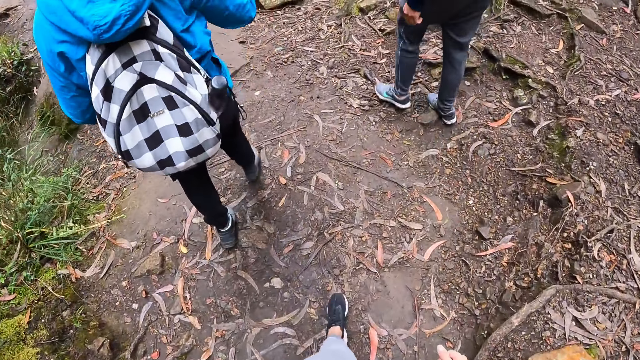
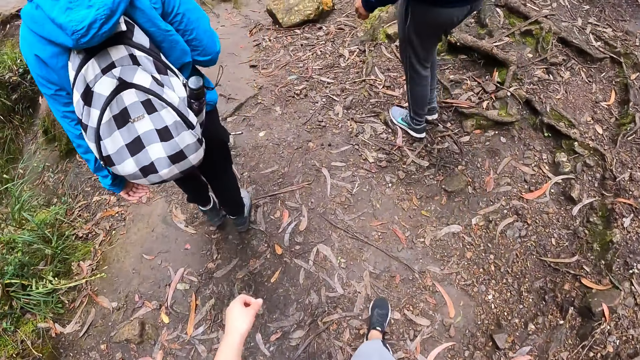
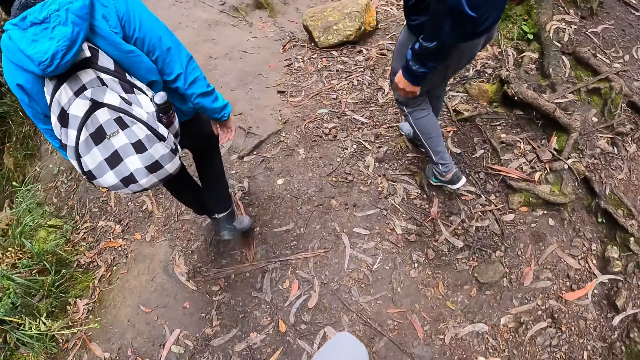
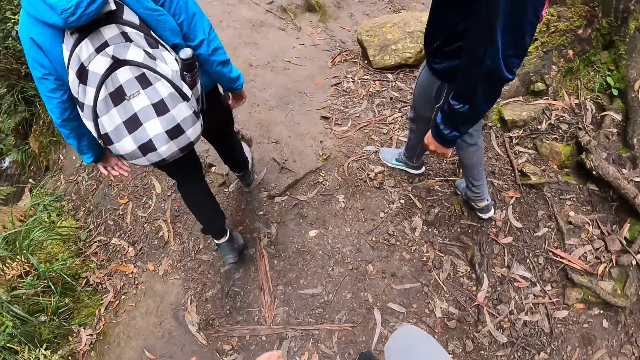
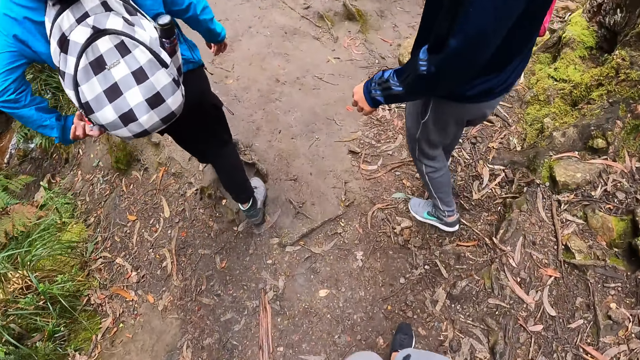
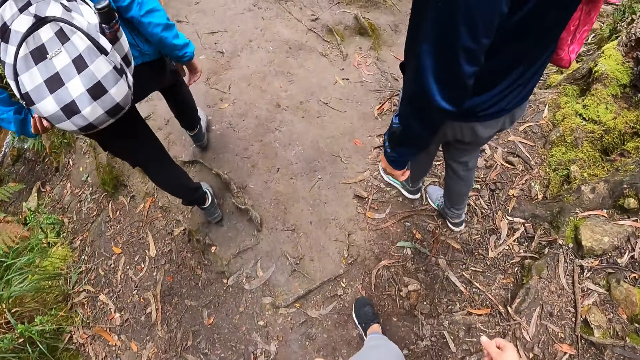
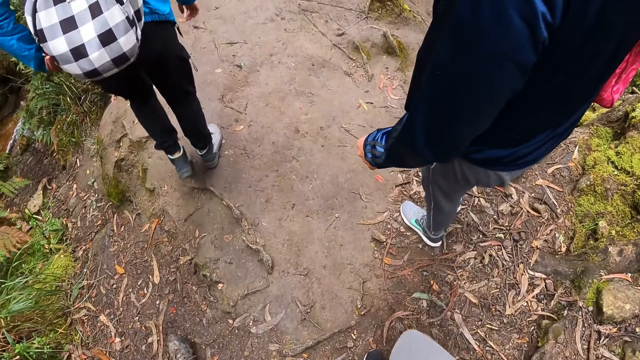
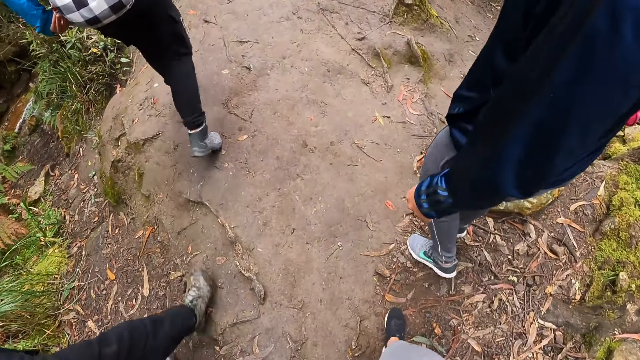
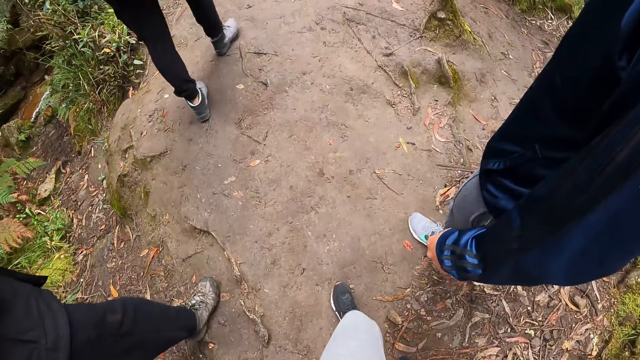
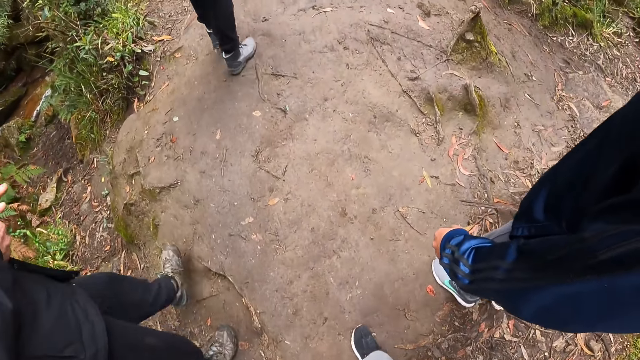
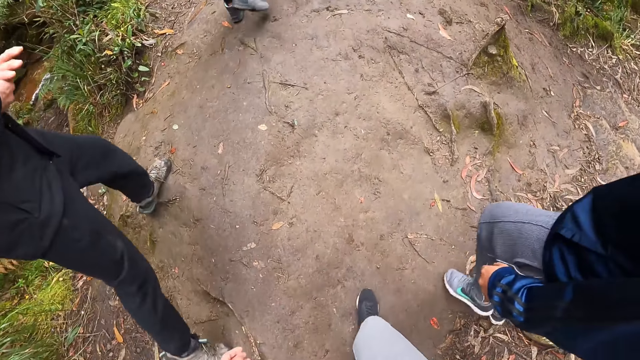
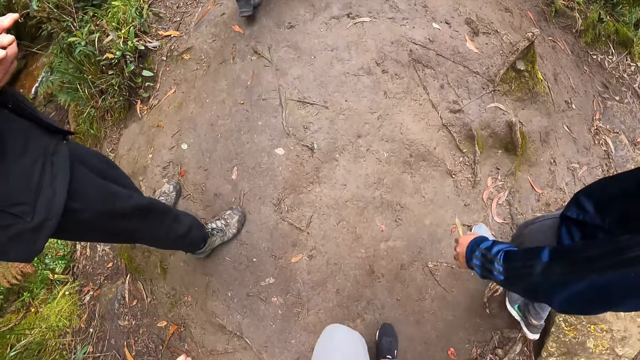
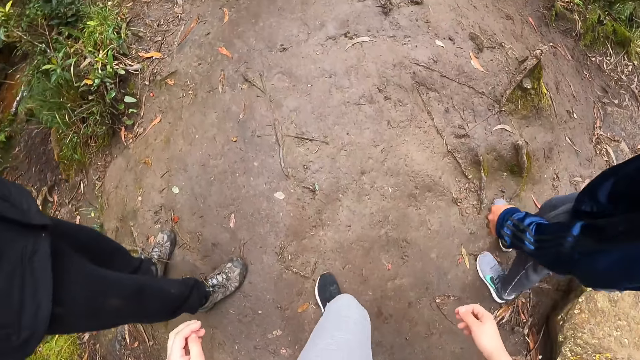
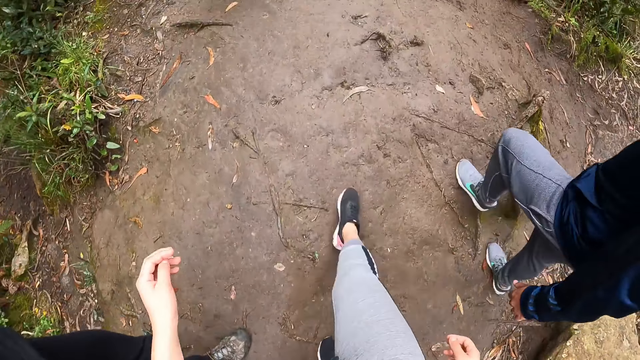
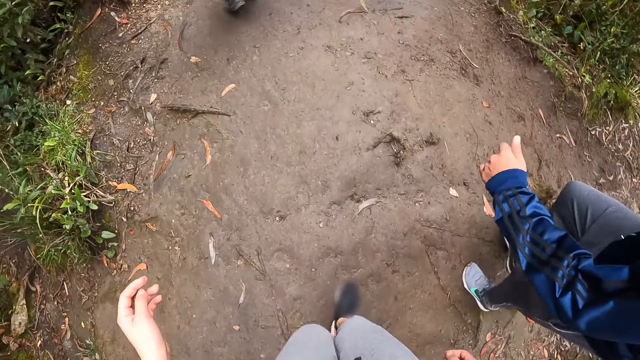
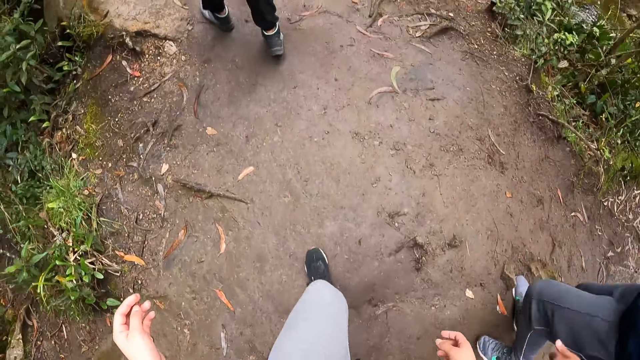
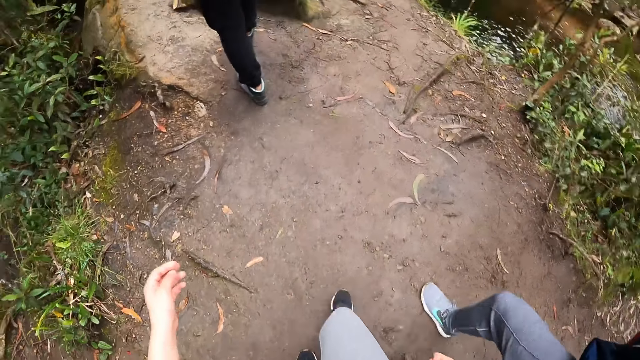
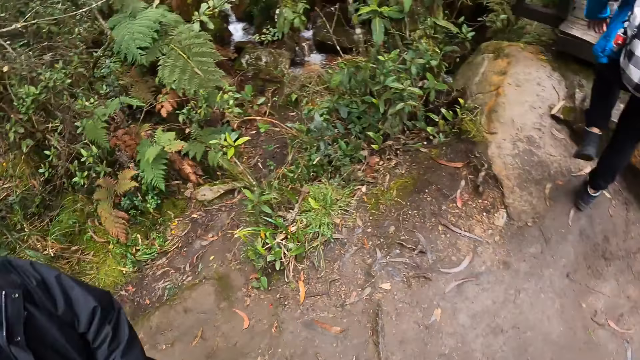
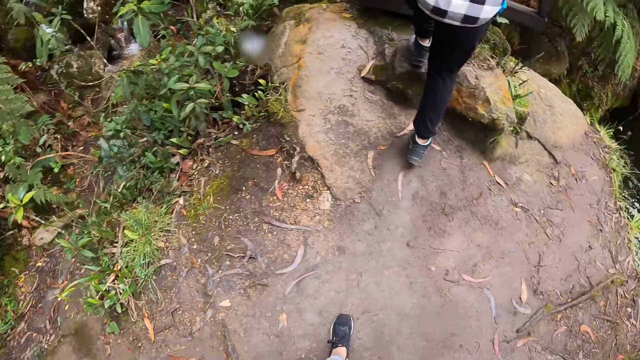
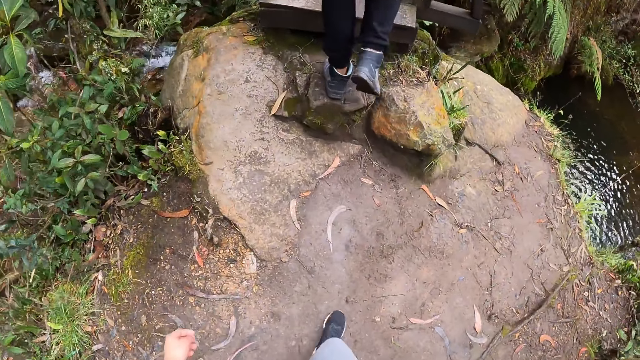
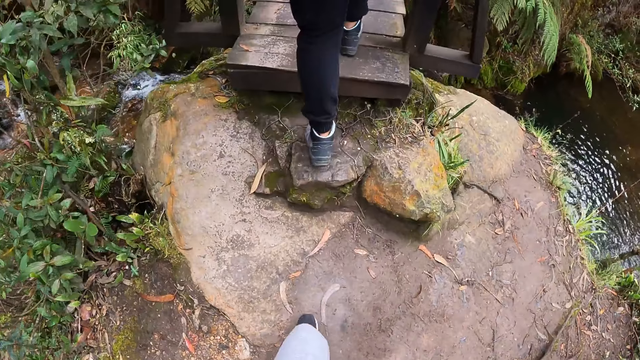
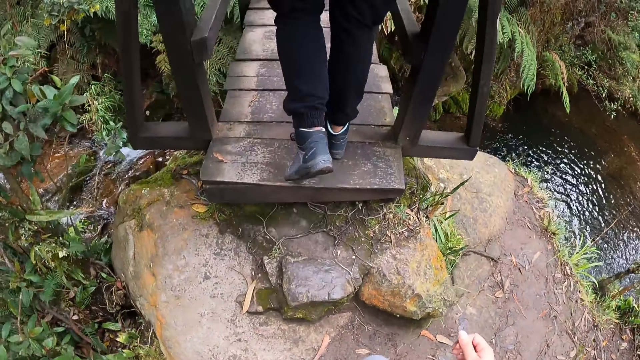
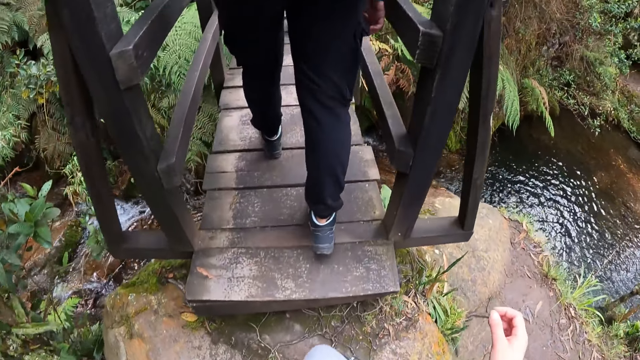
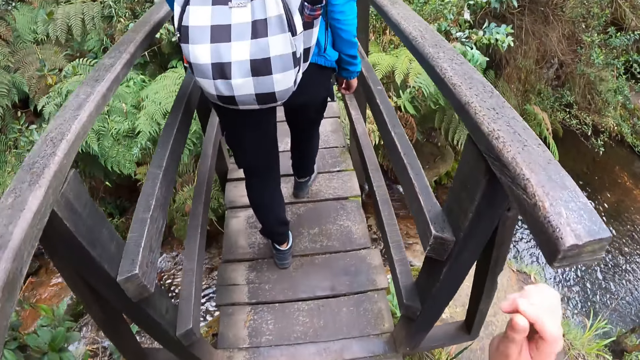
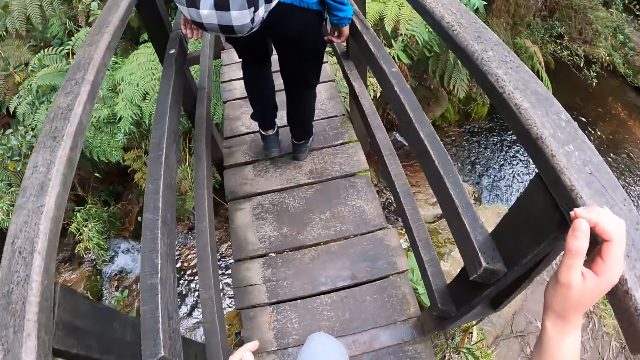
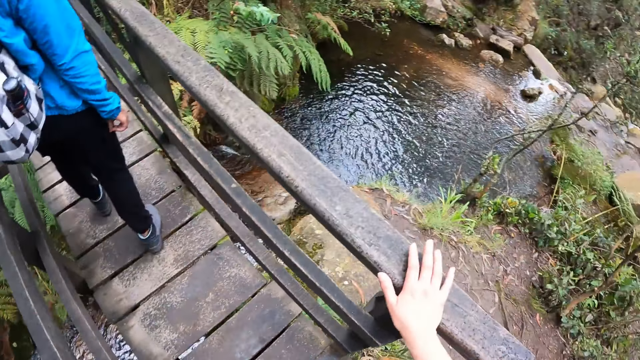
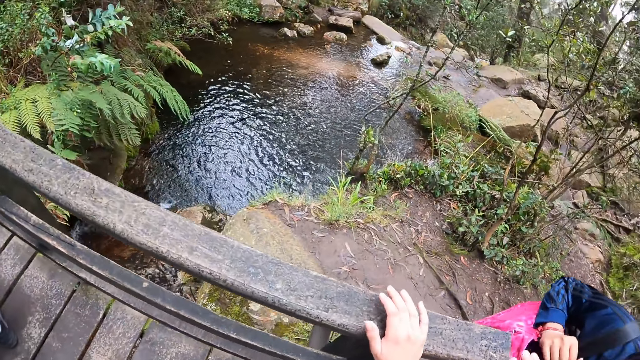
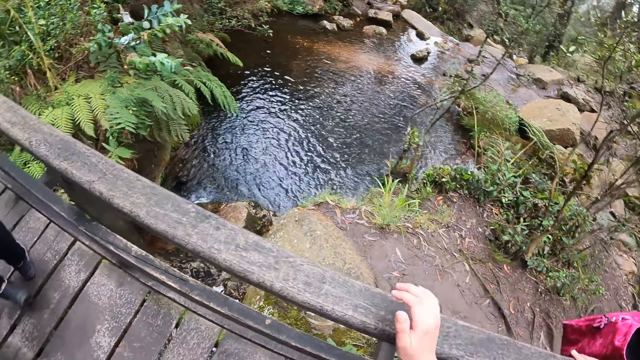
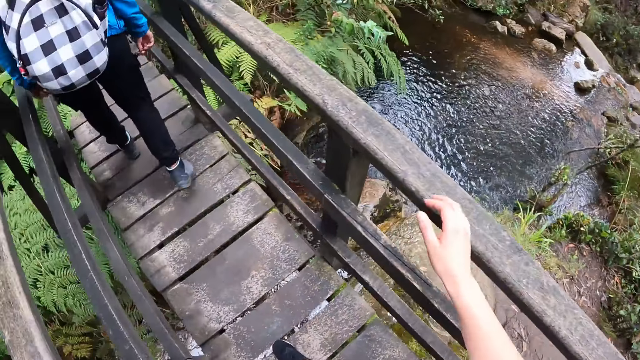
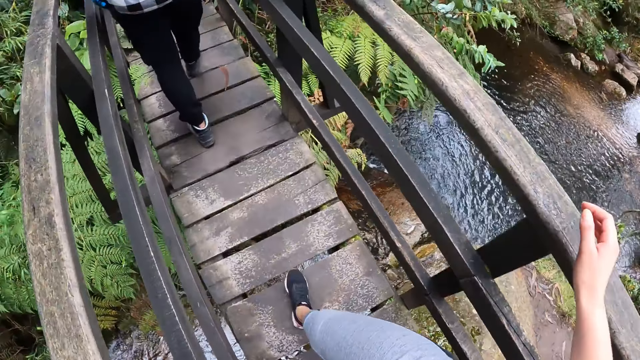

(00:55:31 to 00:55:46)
A woman walks on the pathway. The woman interacts with the camera wearer. The woman touches a bag with her left hand. The woman walks through a bridge. The camera wearer walks through the bridge. She places her right hand on a rail.

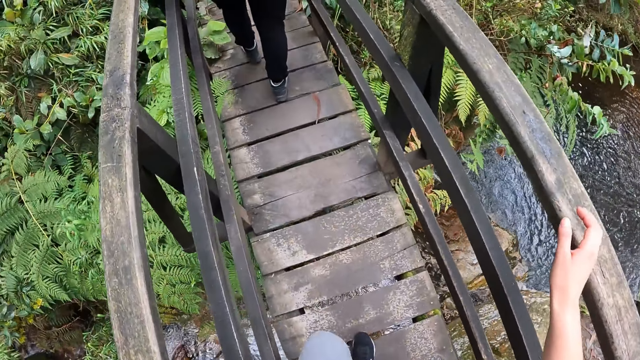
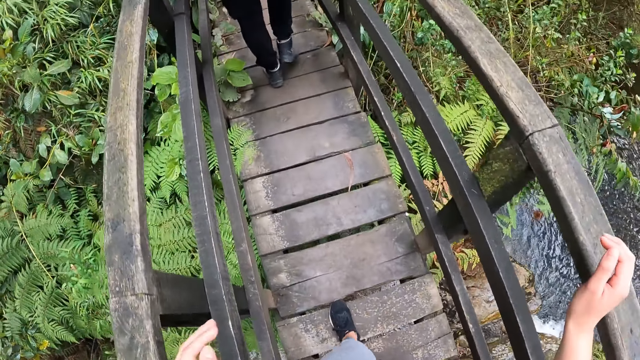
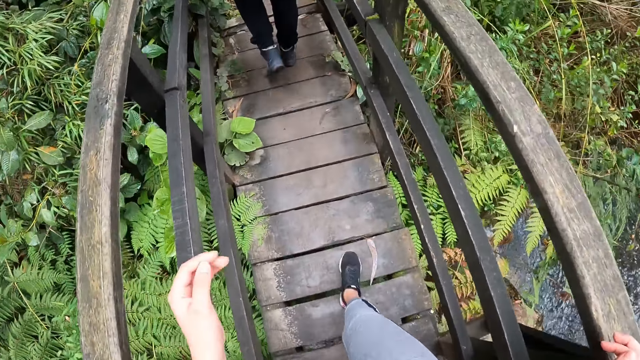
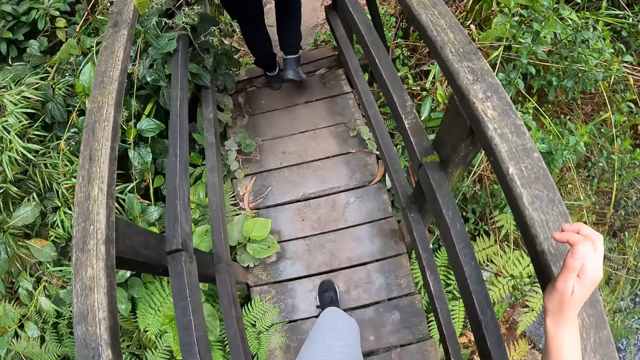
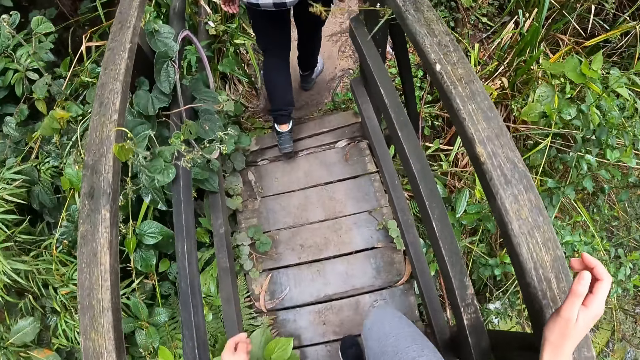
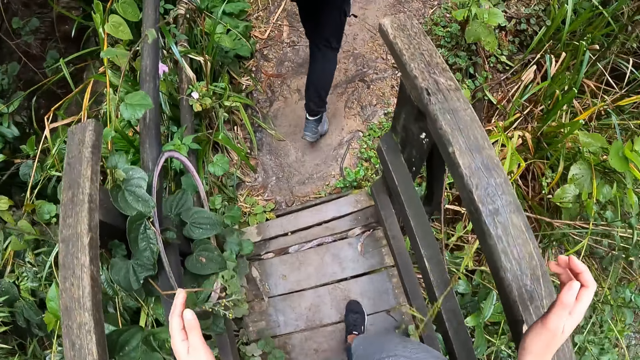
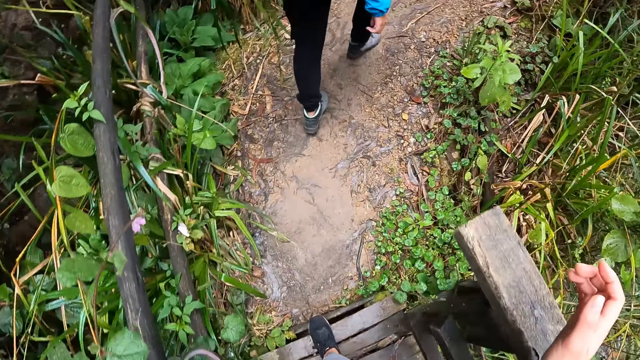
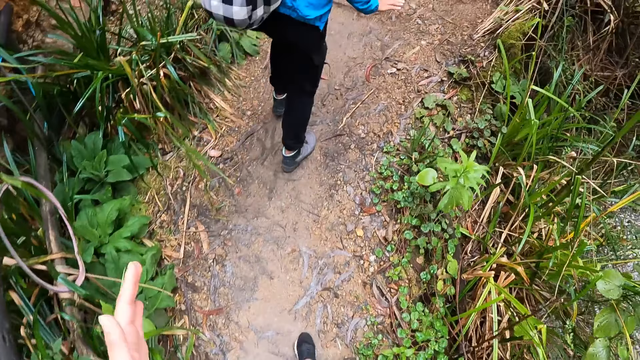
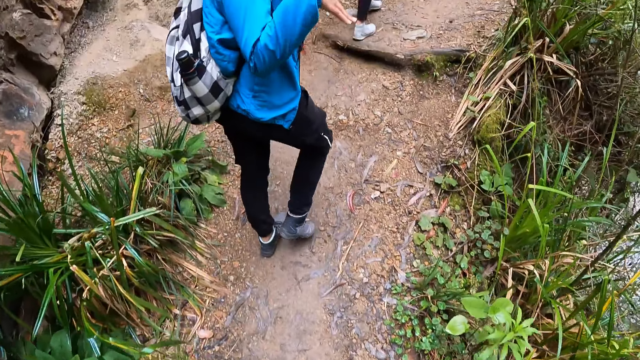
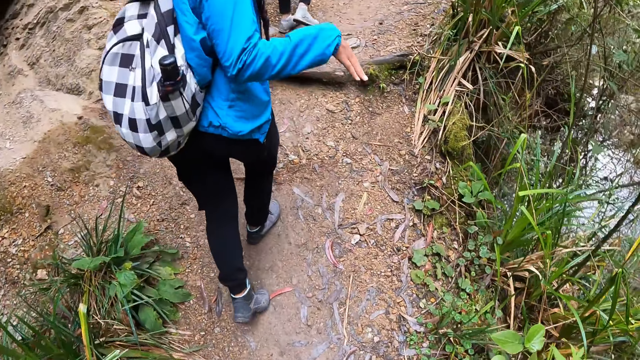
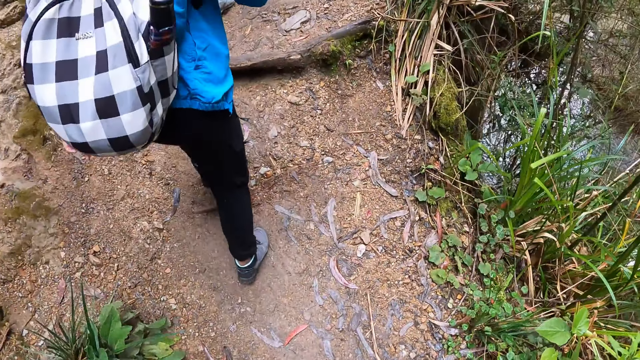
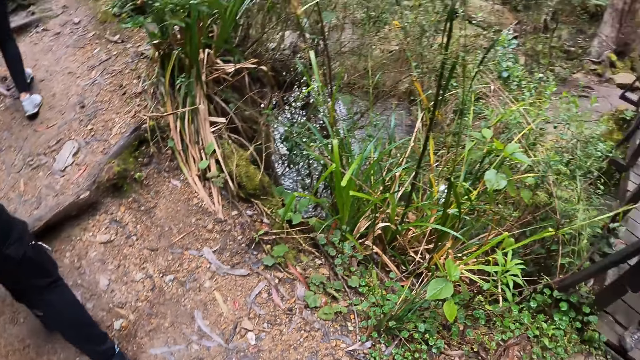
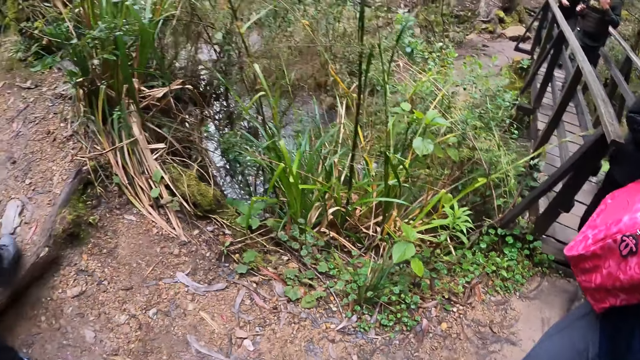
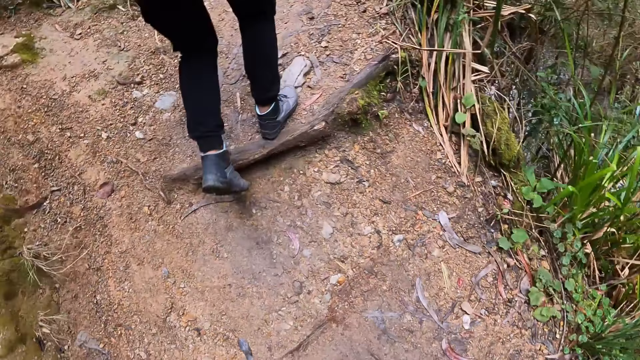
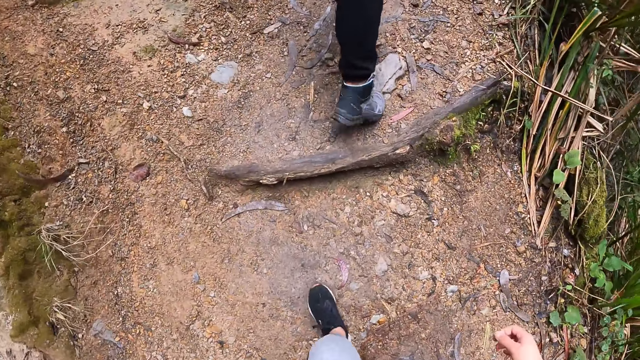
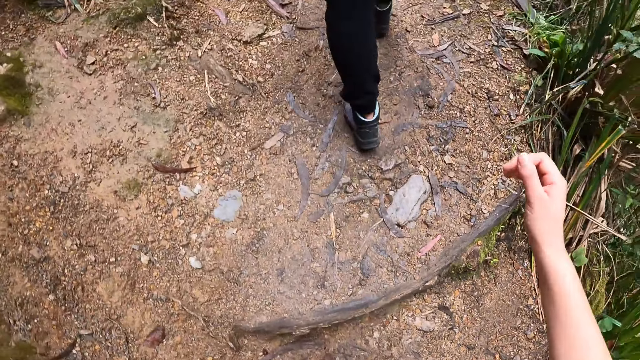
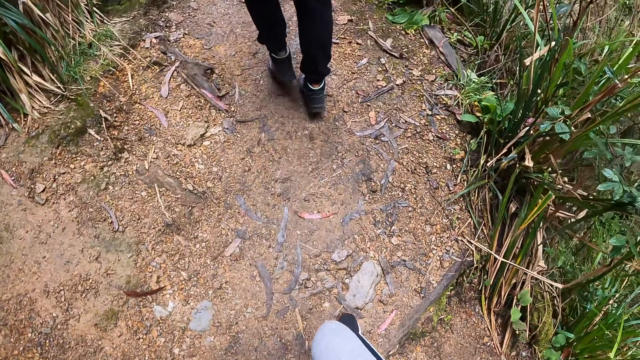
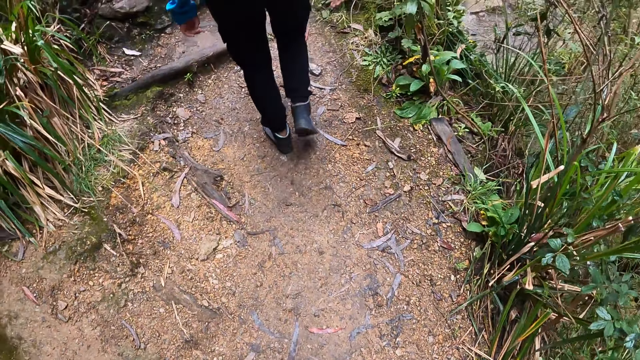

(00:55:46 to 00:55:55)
A woman interacts with the camera wearer. The woman walks on the pavement. The camera wearer walks on the pavement.
